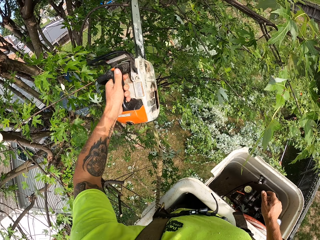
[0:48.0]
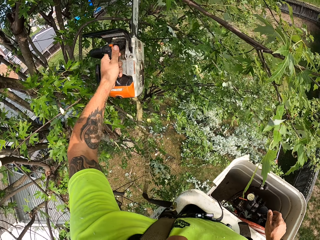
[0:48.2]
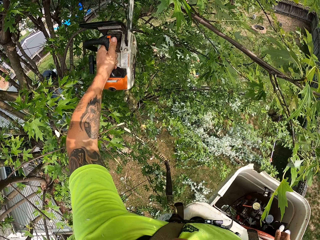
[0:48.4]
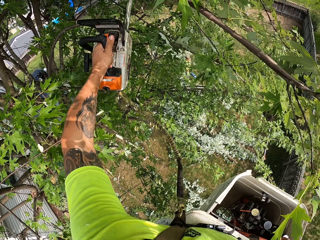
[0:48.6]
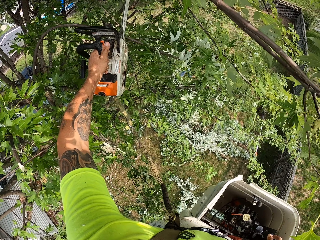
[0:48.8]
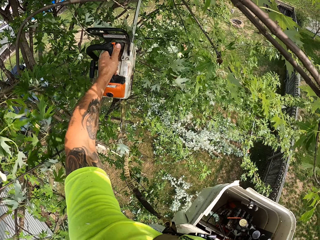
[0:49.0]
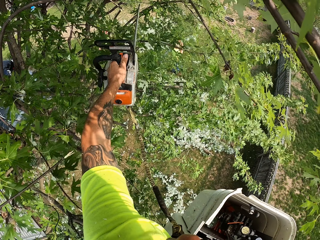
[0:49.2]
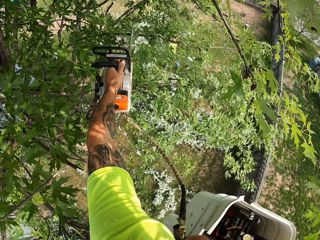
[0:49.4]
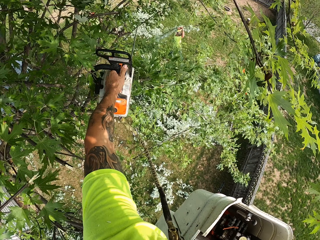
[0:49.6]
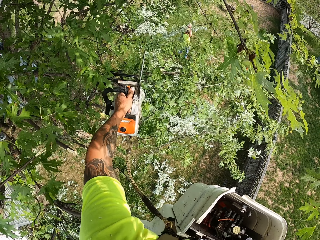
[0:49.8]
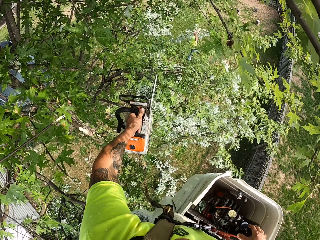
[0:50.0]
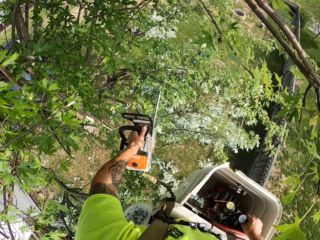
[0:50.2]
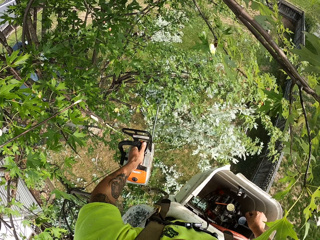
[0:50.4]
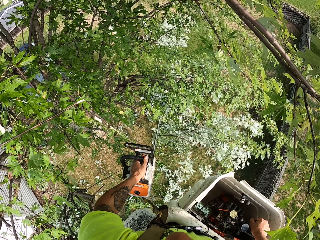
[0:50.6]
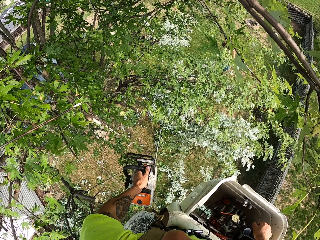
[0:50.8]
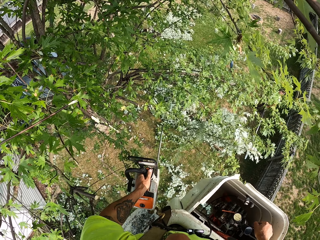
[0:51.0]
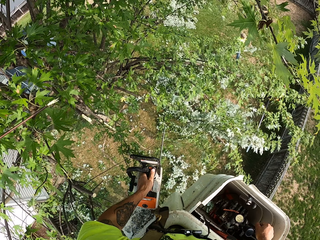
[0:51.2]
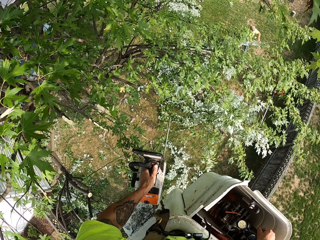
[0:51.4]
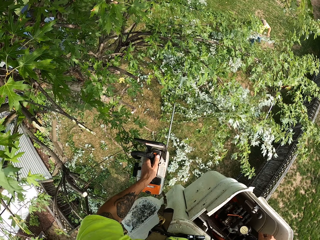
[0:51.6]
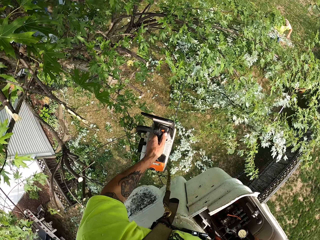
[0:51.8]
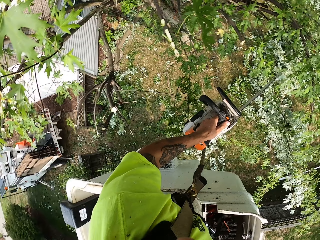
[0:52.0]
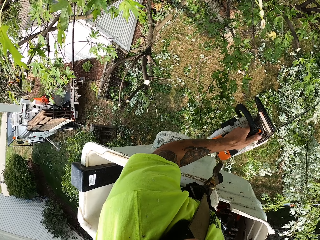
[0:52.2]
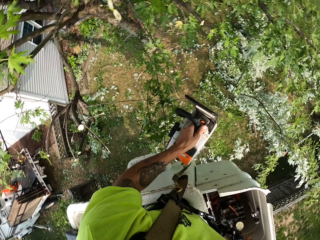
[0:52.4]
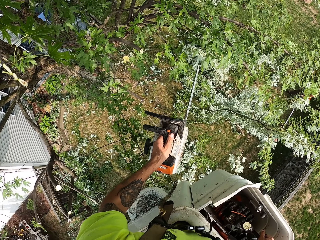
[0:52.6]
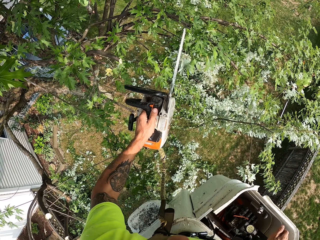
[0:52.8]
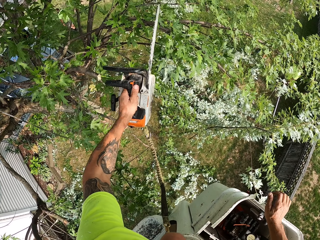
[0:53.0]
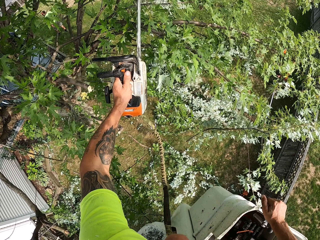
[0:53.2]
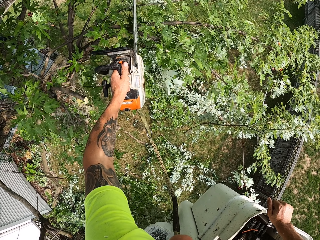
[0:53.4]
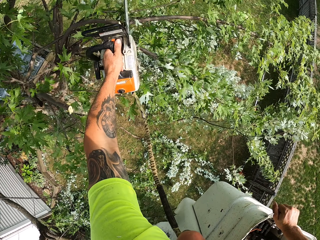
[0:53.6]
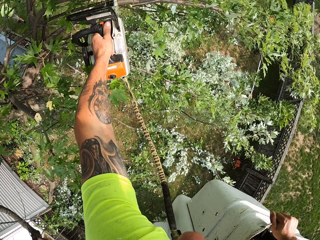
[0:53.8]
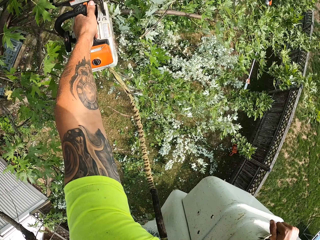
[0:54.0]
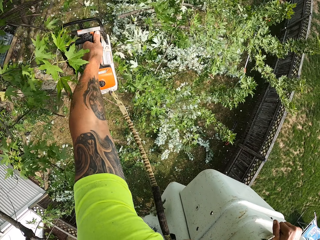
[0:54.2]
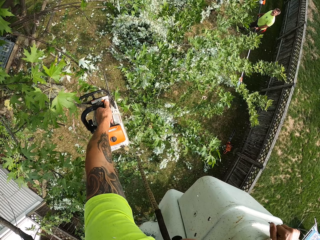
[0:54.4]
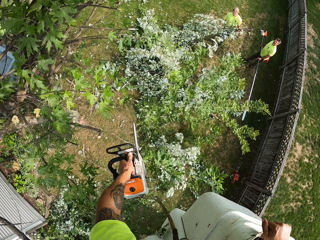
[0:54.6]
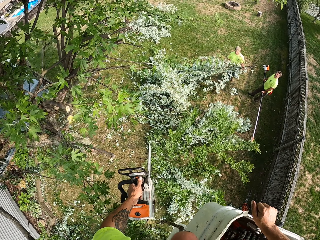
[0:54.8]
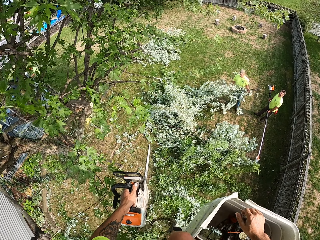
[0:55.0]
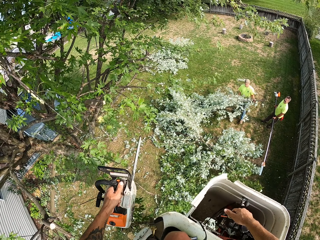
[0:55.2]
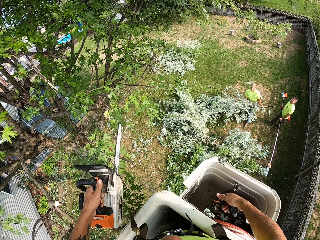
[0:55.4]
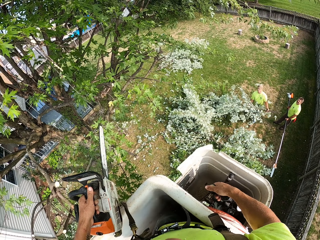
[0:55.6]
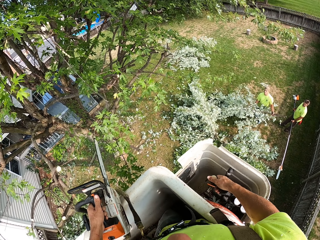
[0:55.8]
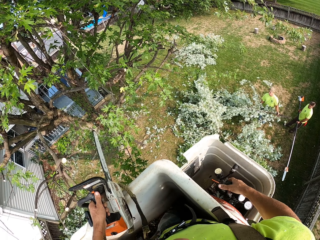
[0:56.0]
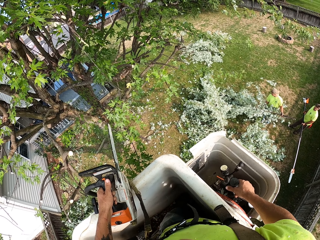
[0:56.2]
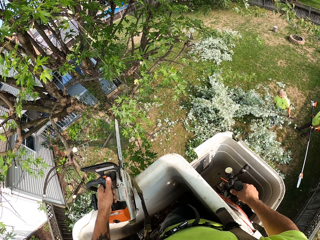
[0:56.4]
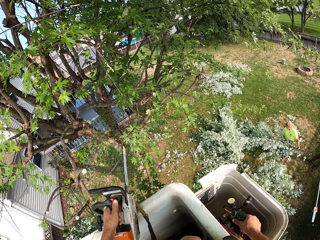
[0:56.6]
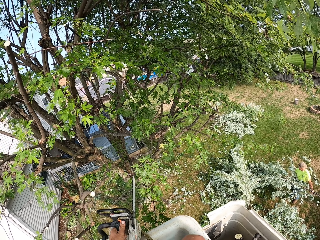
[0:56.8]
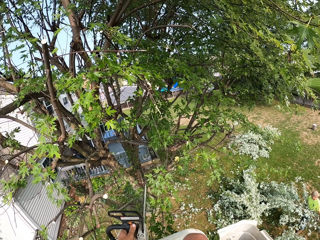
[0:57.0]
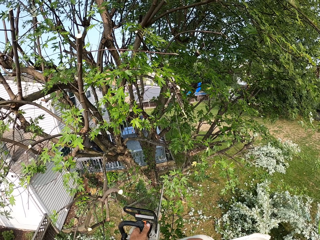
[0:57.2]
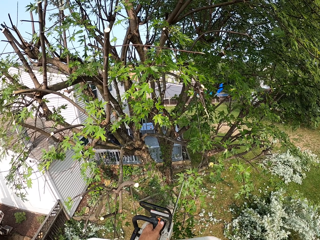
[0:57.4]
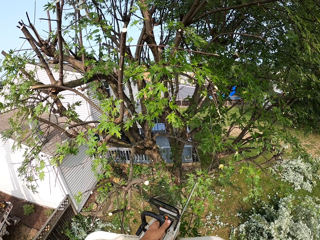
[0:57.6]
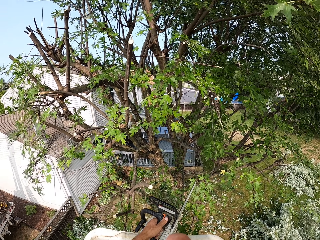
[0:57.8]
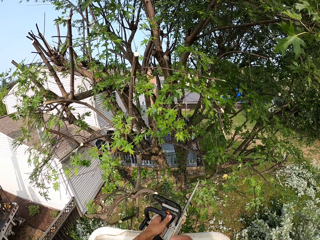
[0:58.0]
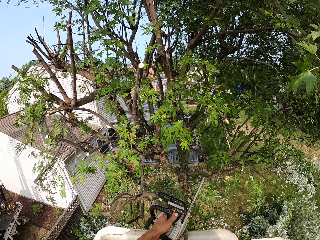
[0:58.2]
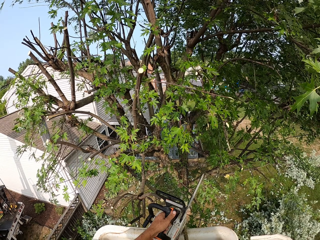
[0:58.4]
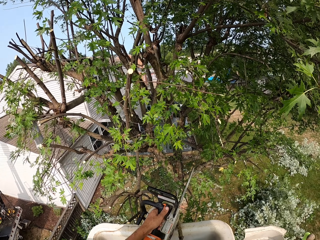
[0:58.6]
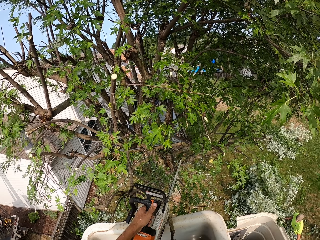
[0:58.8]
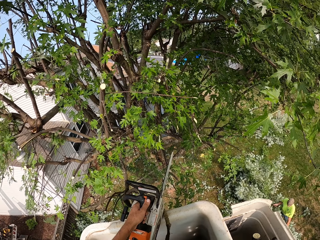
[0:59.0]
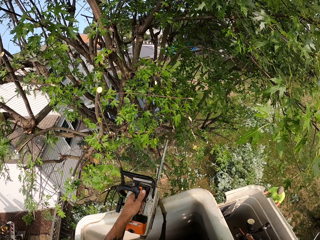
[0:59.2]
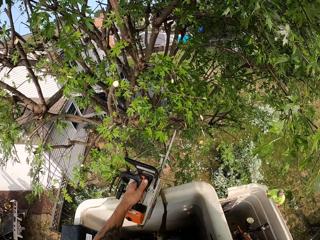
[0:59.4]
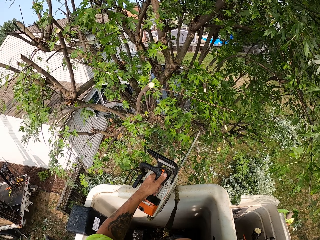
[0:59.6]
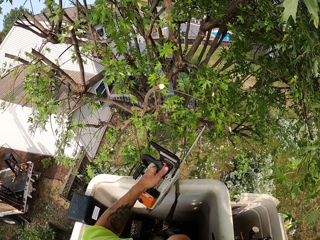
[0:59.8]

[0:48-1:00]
The camera wearer cuts a tree branch with the chainsaw in his left hand. He pulls the hydraulic lever of the boom lift with his right hand. He cuts a tree branch with the chainsaw in his left hand. He pulls the hydraulic lever of the boom lift with his right hand.

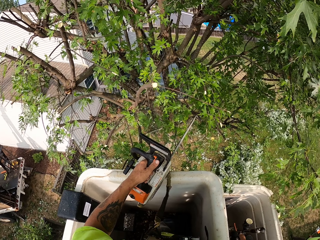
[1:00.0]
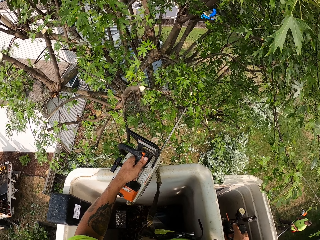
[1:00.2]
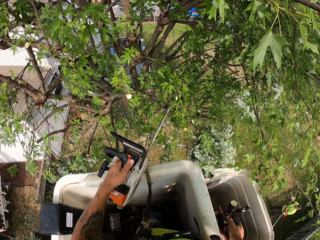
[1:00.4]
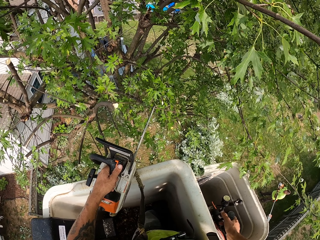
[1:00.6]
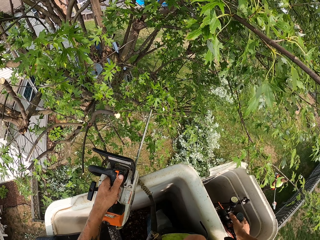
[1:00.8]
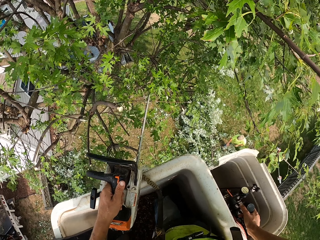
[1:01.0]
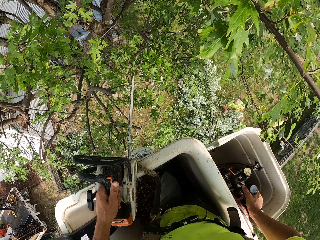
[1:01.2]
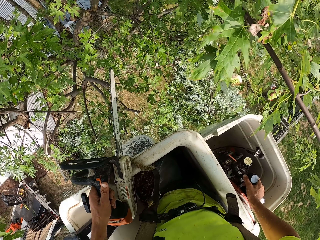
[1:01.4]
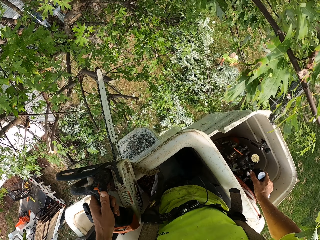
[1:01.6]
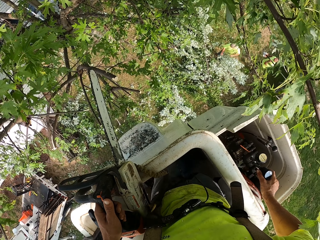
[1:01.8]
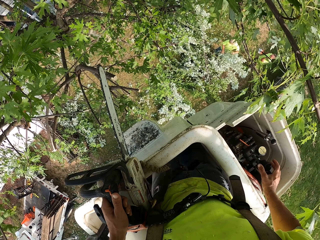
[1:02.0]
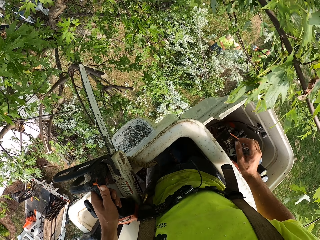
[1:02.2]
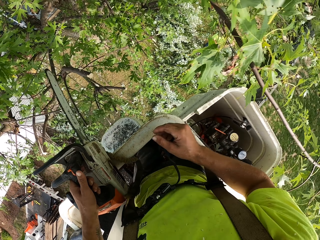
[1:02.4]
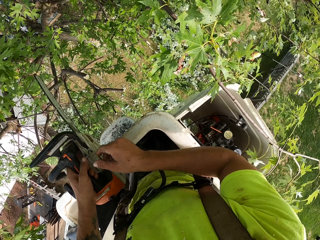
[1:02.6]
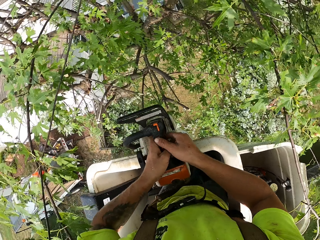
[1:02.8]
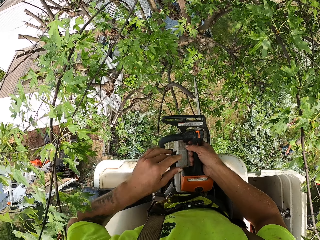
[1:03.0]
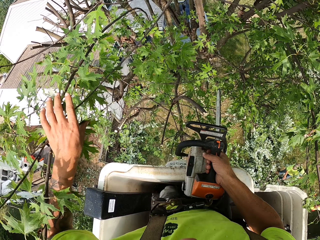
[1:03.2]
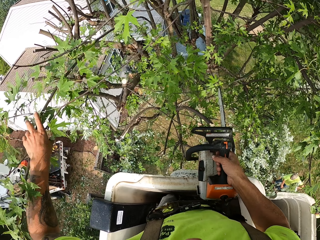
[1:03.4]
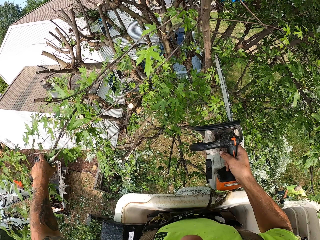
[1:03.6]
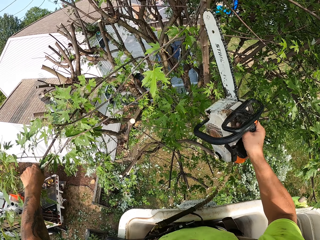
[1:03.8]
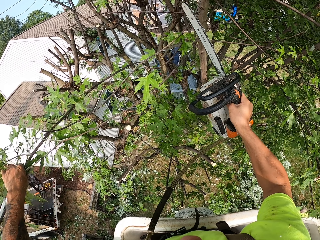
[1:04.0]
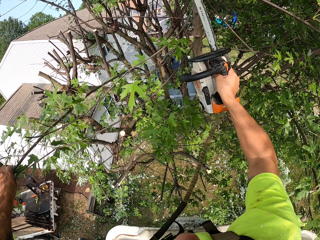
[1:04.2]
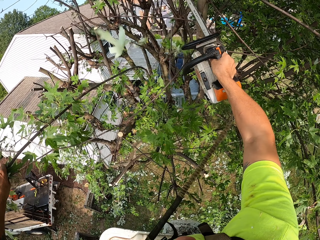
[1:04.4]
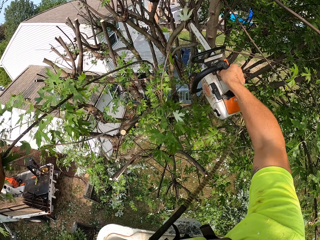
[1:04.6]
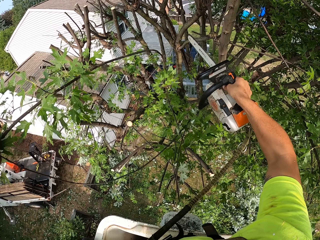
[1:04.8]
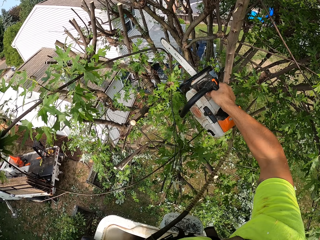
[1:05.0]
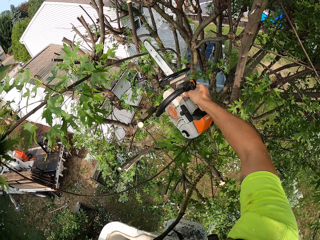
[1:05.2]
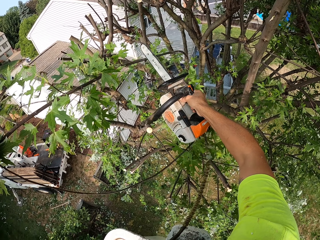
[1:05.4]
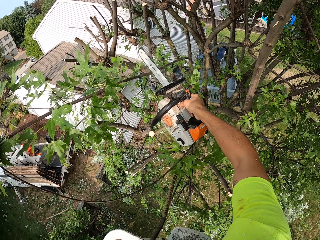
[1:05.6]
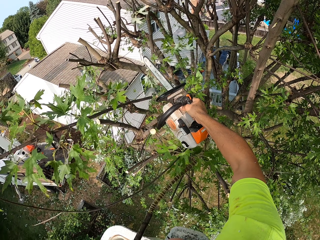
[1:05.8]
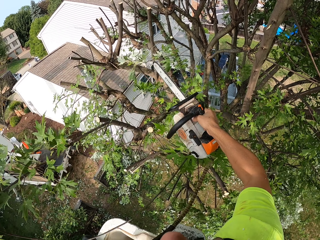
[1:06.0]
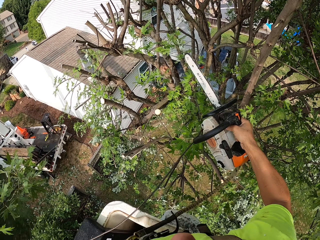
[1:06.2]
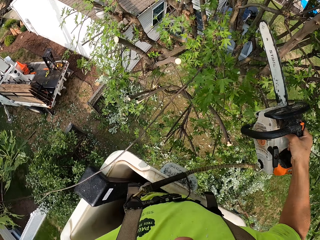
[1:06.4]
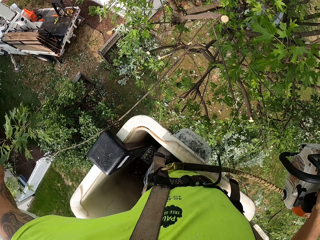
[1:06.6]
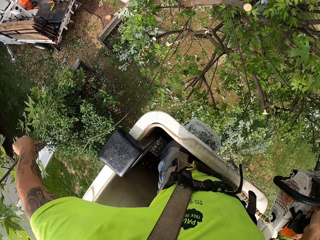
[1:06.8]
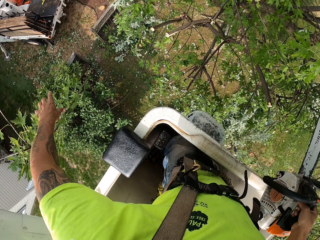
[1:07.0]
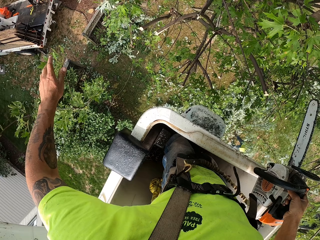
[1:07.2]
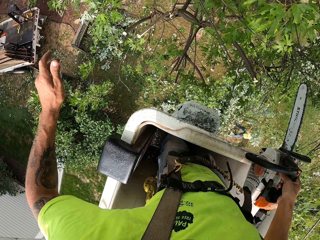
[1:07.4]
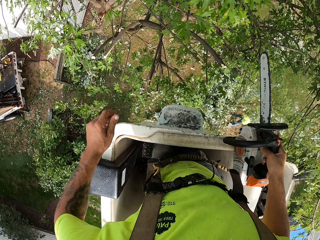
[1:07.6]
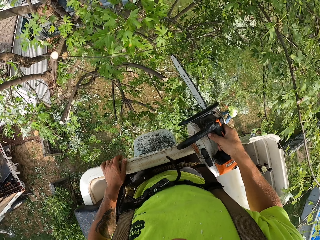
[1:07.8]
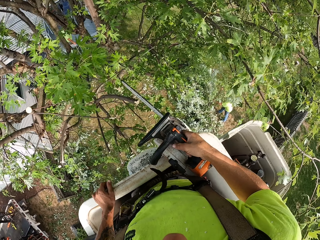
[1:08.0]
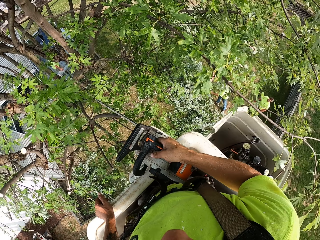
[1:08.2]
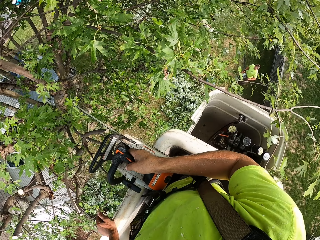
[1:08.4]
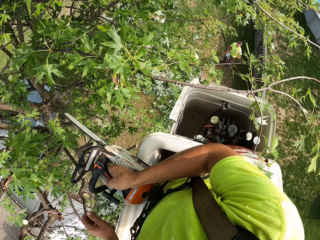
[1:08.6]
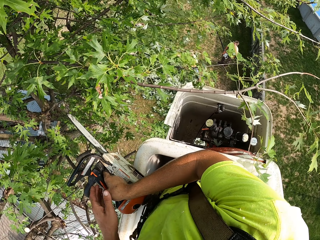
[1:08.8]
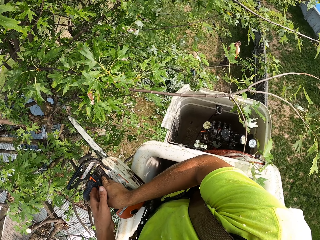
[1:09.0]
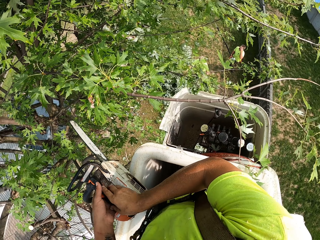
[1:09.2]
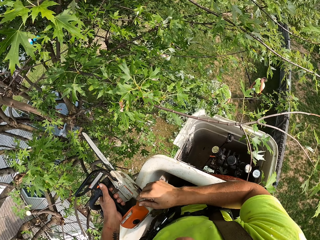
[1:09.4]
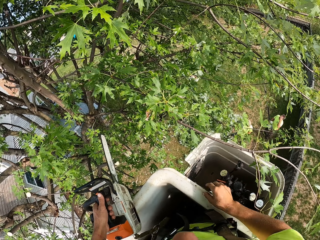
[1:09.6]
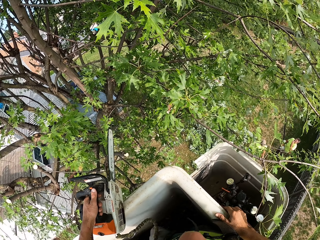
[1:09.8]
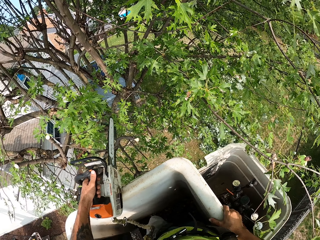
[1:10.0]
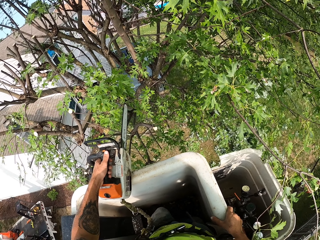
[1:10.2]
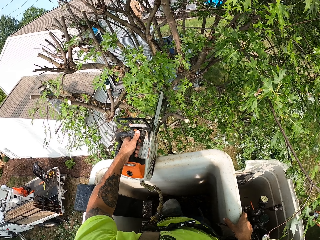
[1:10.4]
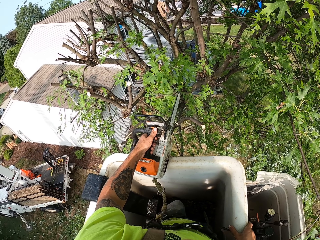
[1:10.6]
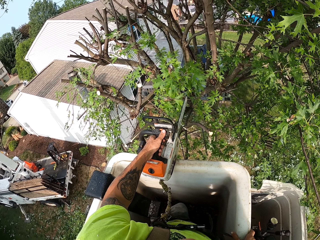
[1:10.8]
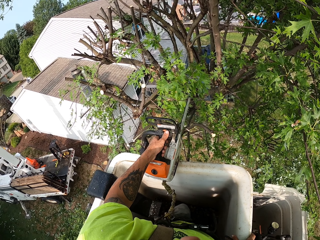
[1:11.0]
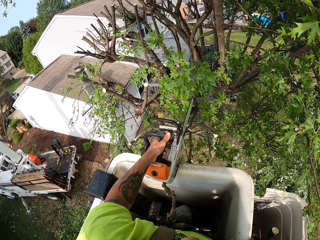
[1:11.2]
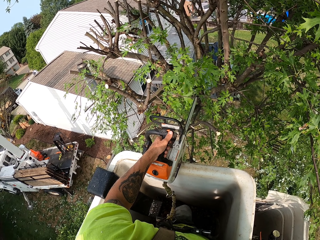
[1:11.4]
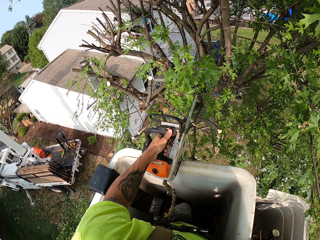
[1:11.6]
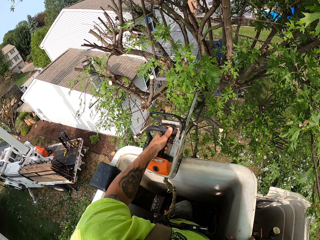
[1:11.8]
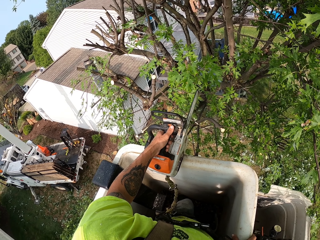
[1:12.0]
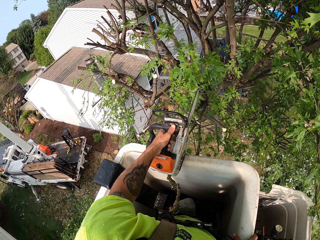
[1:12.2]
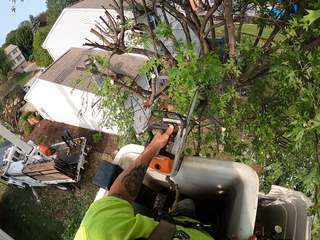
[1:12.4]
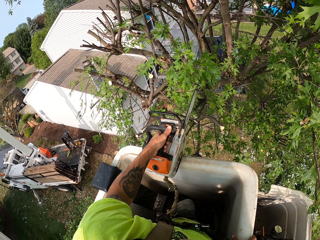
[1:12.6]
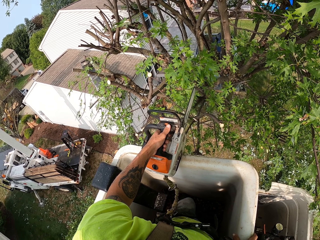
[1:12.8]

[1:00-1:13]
The camera wearer moves the chainsaw to his right hand. He holds a tree branch with his left hand. He cuts the tree branch with the chainsaw in his right hand. He drops the tree branches. He moves the chainsaw to his left hand. He looks down.
